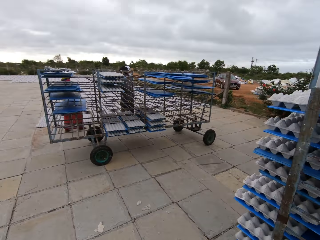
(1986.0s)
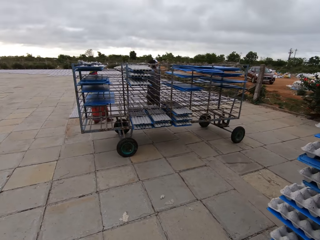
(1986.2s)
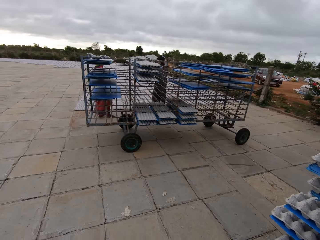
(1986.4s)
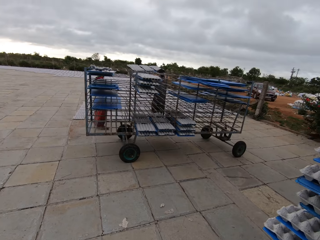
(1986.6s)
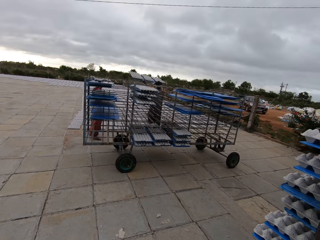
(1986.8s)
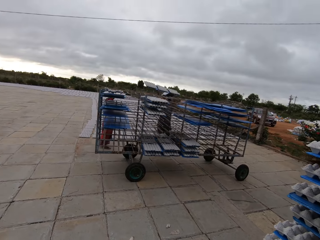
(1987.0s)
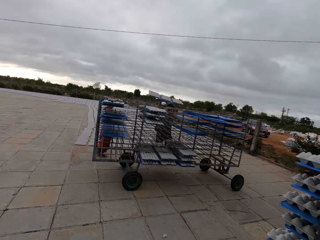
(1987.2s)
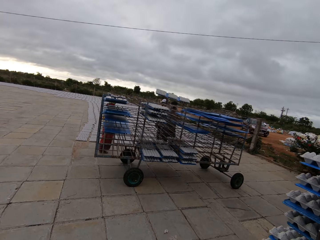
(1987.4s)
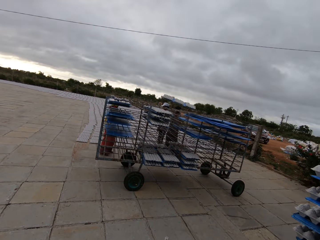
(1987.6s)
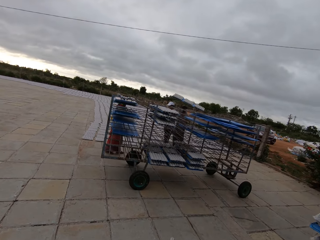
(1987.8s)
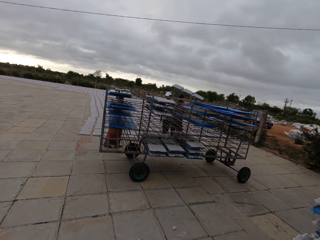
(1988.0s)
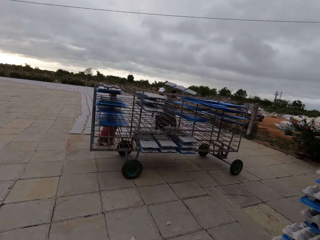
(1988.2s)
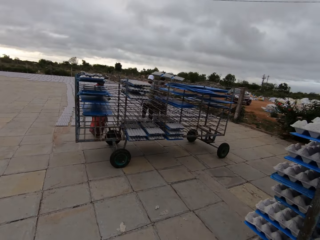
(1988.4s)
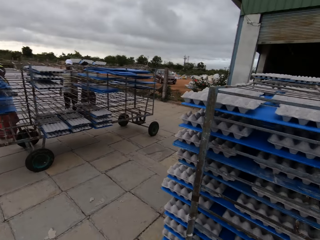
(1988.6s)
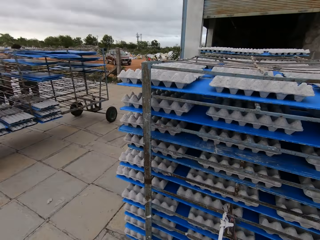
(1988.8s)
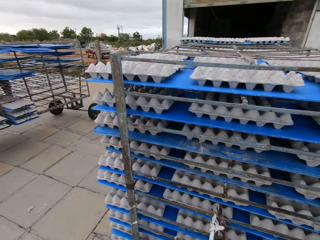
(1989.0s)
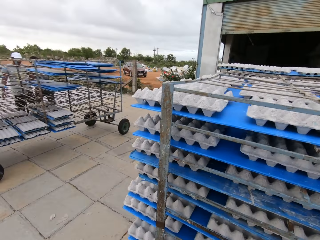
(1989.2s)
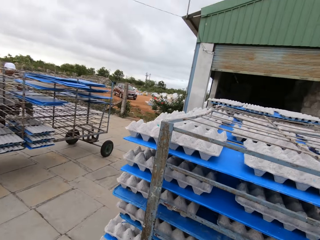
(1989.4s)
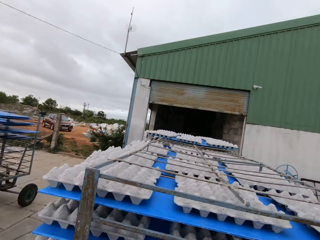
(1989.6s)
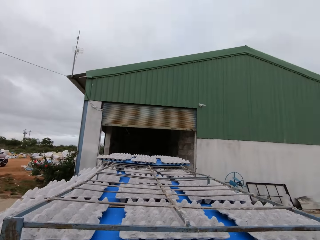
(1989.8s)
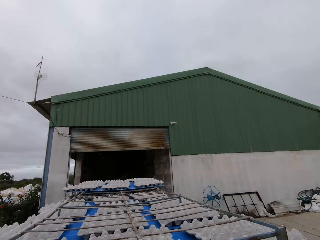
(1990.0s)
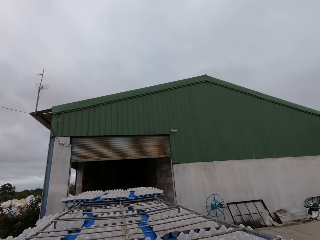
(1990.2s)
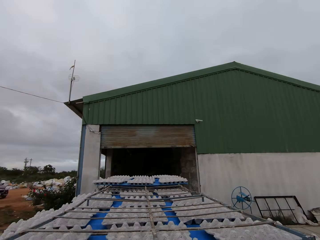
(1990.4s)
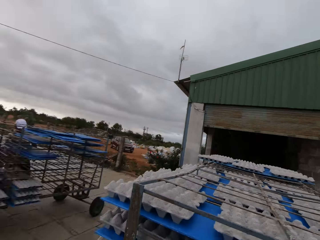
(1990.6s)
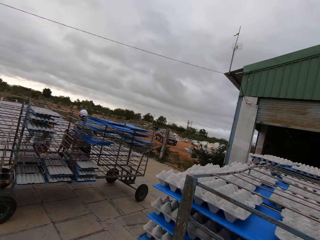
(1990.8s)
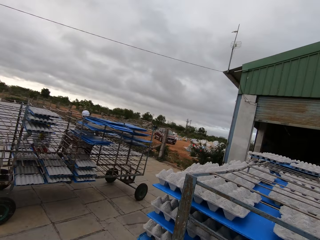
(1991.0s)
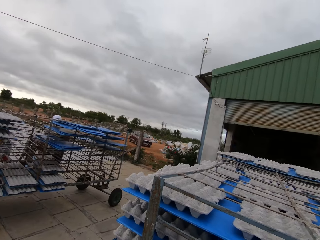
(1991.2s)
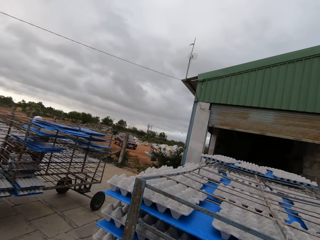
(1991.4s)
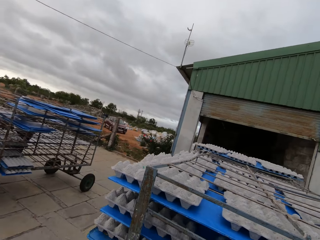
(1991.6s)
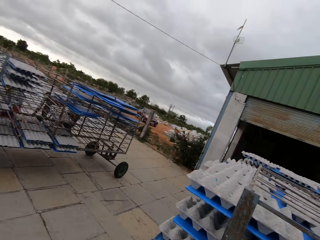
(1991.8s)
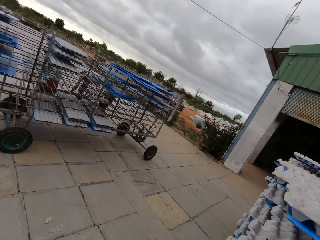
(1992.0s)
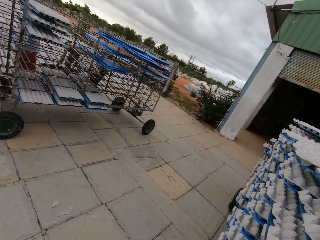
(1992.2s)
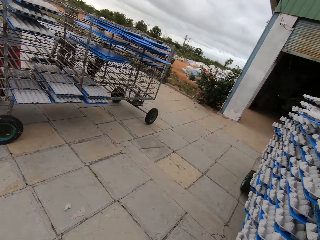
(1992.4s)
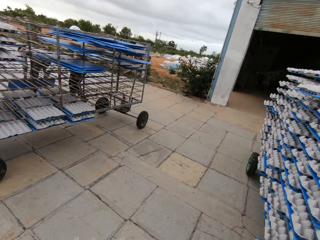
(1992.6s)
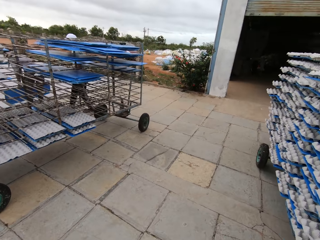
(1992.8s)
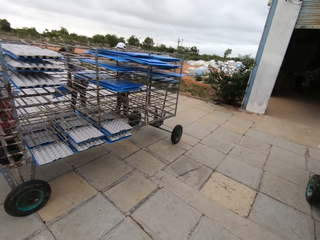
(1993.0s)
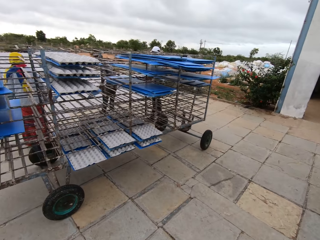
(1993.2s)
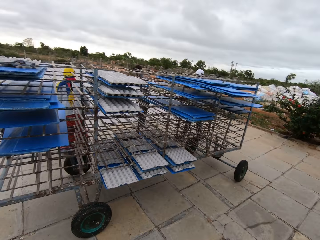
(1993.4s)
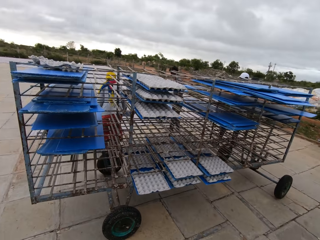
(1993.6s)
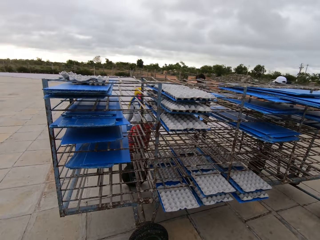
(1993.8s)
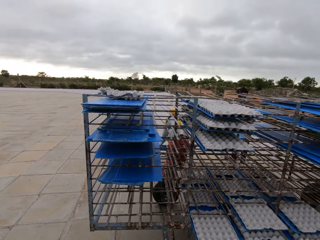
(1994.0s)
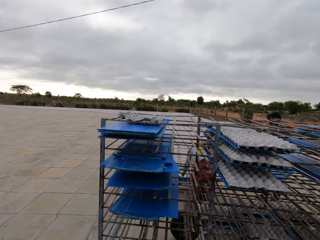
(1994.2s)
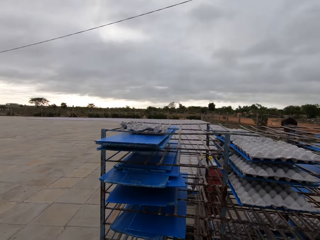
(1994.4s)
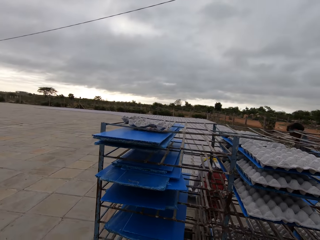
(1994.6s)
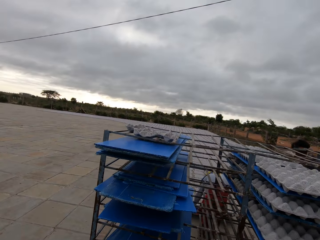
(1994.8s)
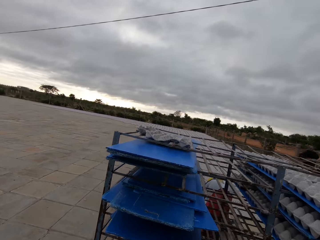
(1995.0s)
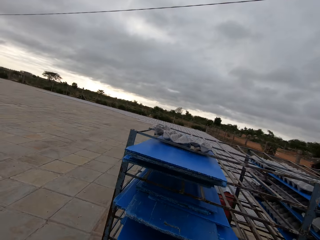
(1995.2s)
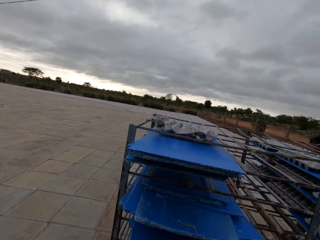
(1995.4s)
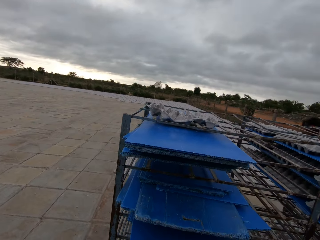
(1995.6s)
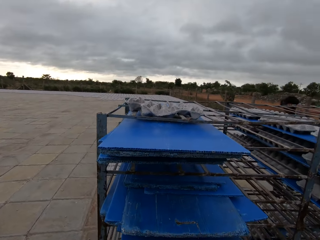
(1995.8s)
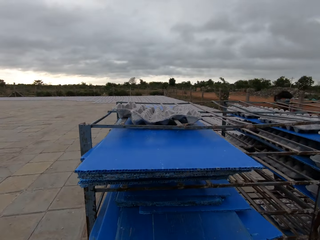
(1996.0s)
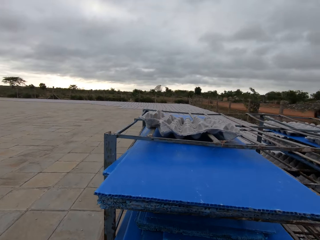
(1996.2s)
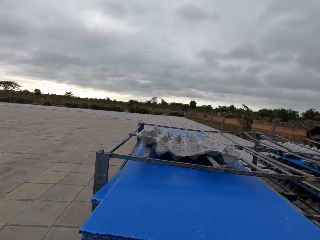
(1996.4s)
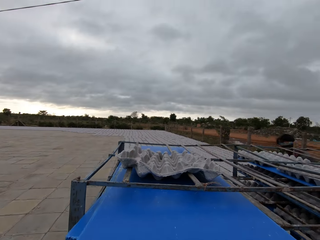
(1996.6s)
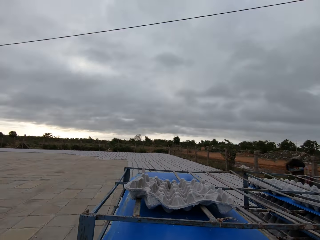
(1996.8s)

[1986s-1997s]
The camera wearer walks around.

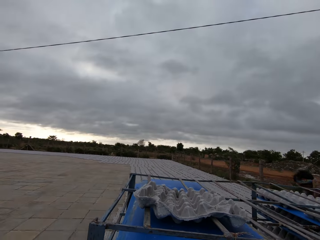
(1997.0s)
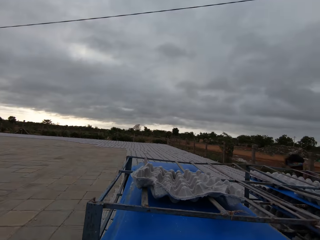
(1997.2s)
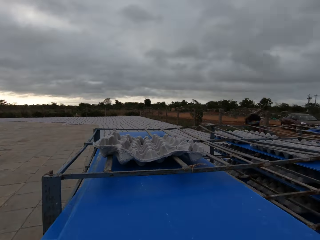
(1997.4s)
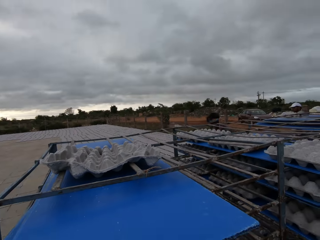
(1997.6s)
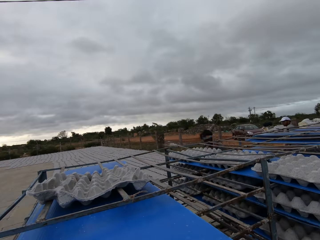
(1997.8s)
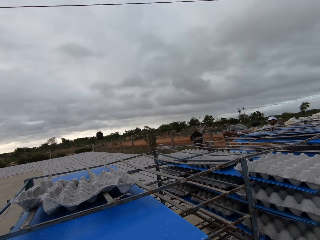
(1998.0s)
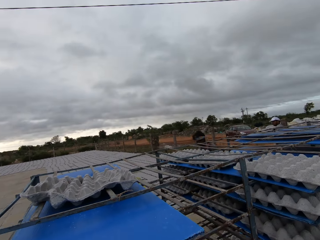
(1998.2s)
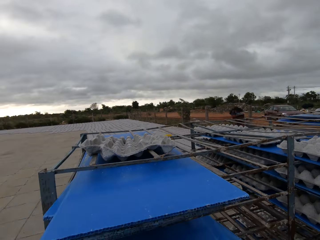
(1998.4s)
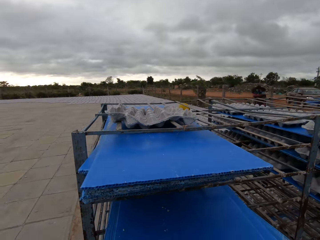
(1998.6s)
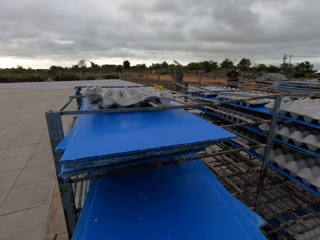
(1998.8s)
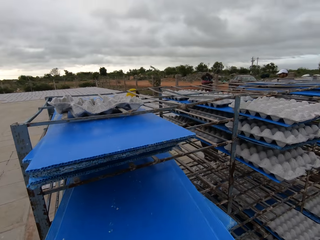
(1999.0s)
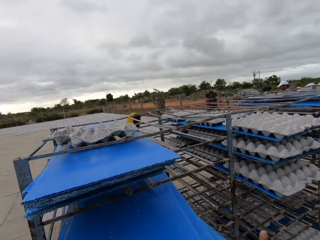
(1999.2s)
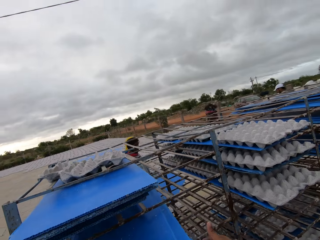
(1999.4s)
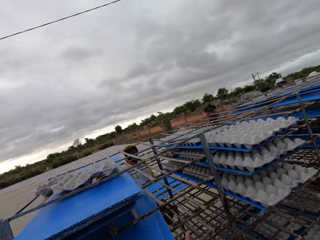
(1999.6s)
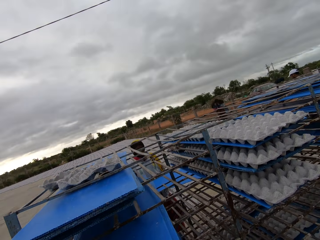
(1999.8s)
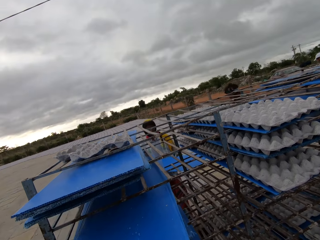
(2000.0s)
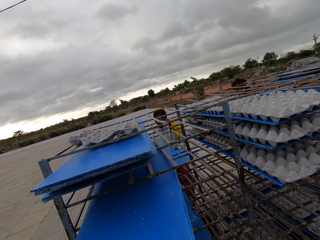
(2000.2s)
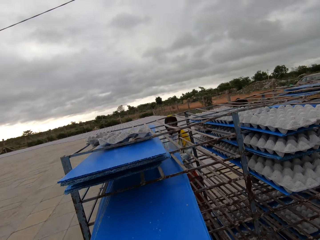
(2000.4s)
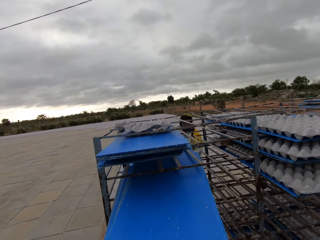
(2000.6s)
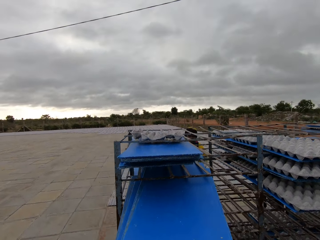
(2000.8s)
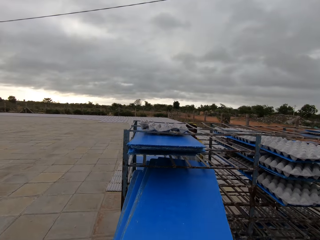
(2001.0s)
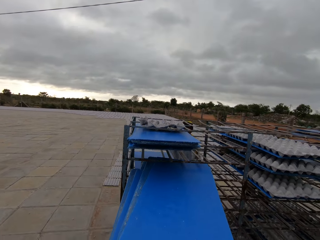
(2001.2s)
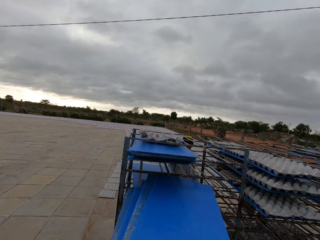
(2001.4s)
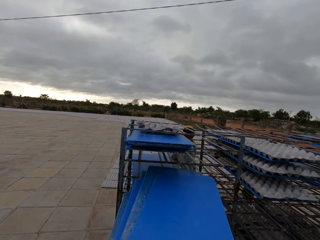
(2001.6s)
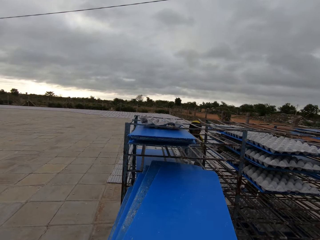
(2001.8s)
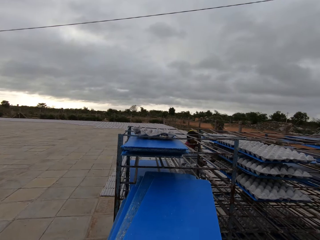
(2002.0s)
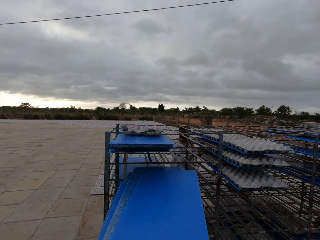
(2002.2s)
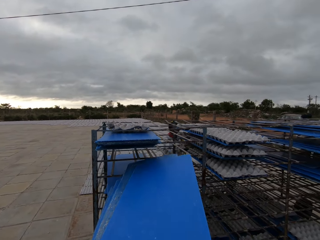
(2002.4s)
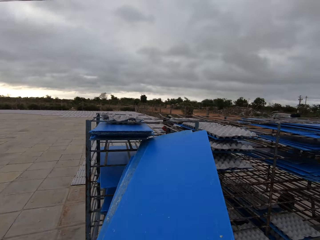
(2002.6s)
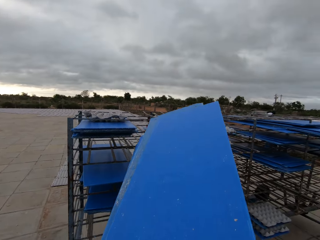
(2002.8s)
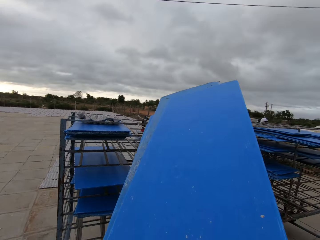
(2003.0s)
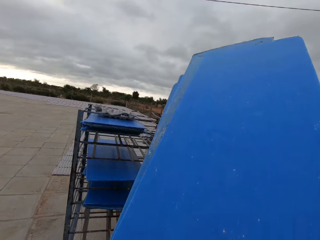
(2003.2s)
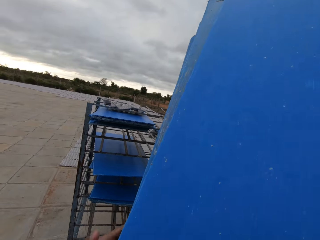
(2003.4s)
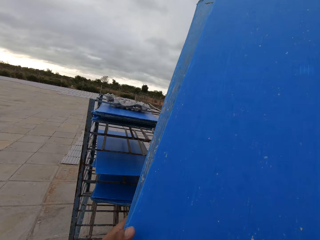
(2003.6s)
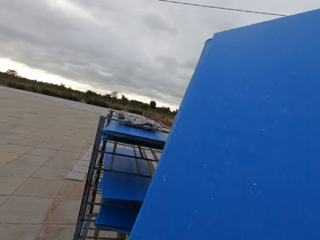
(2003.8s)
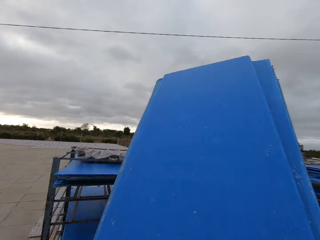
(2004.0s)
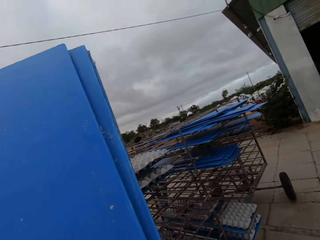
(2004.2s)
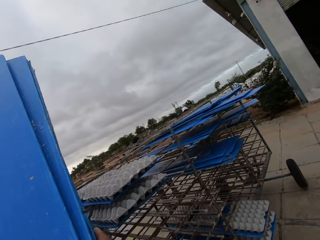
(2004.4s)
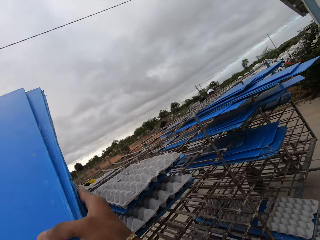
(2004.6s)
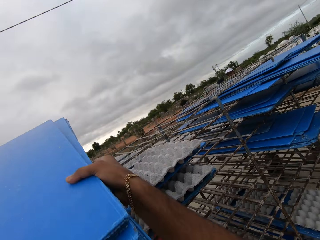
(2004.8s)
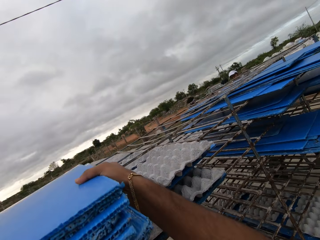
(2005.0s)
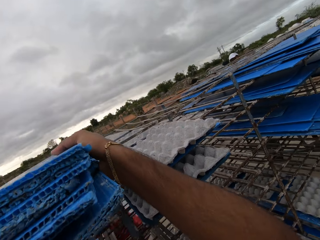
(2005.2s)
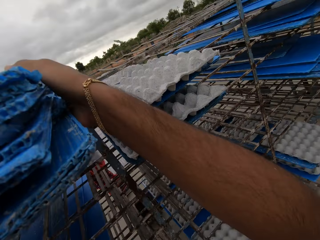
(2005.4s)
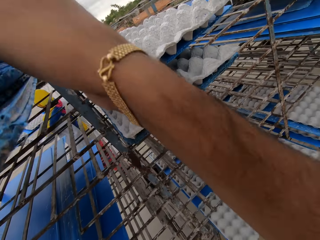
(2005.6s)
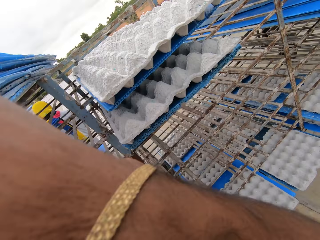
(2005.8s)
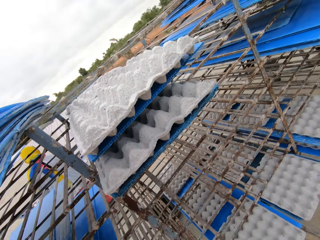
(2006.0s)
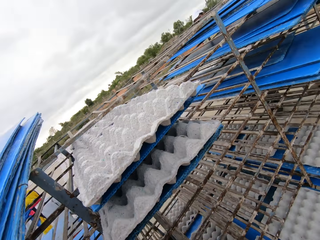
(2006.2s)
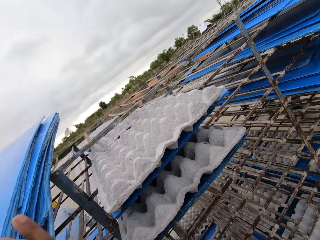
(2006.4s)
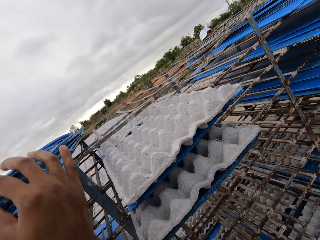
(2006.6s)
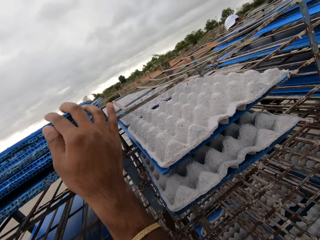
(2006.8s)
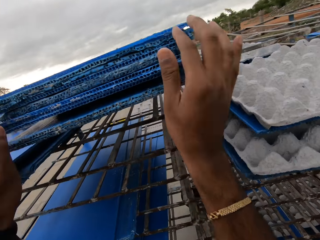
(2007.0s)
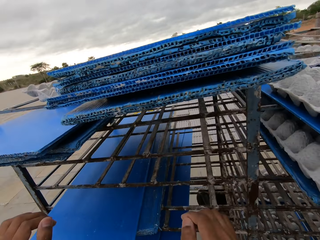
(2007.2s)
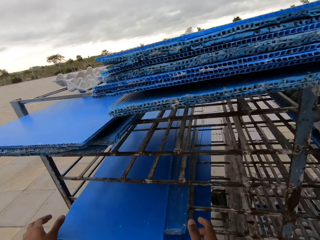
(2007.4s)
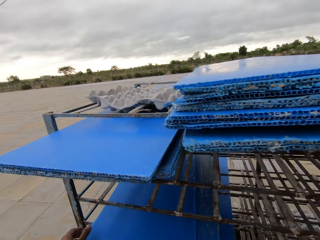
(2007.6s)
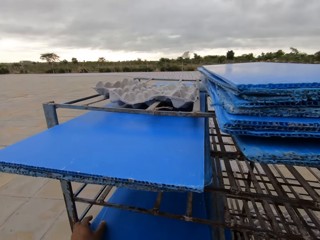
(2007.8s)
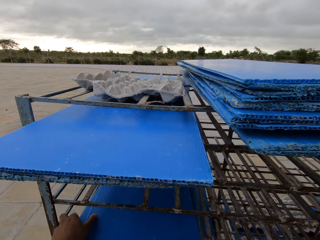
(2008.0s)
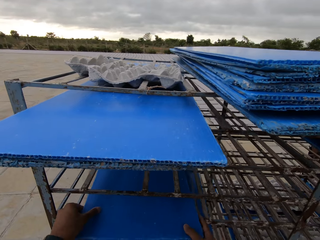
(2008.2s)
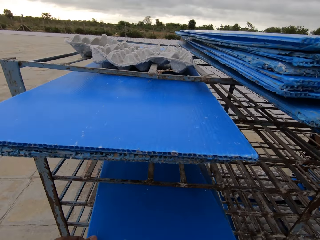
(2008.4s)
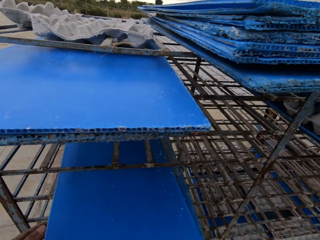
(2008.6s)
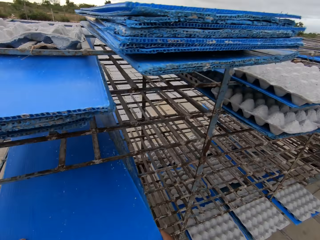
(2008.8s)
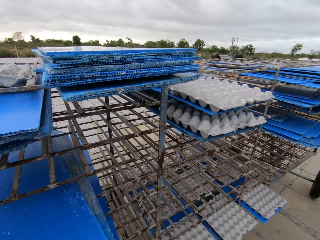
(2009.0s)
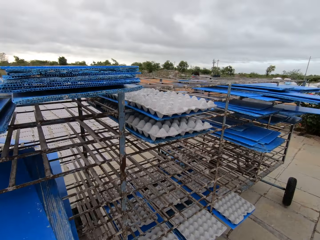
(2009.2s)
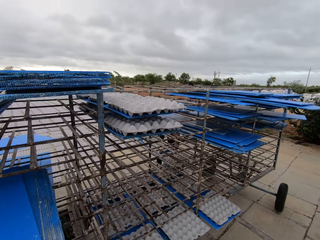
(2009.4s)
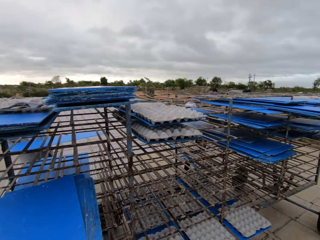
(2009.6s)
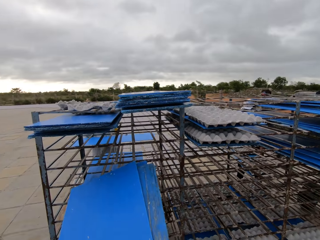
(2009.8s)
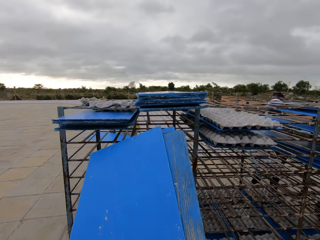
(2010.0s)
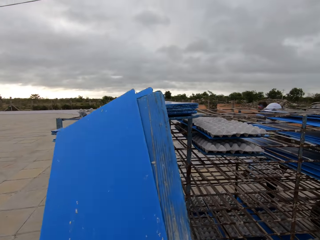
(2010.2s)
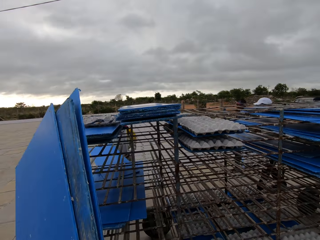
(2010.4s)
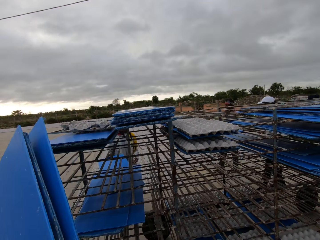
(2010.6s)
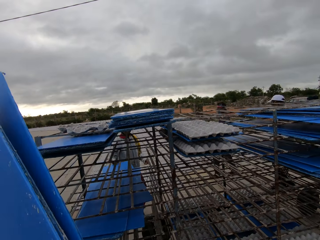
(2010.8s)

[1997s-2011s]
The camera wearer picks blue boards from a rack outside with both hands. He places the blue board in his hands on the rack outside. He picks blue boards from the rack outside with both hands.
